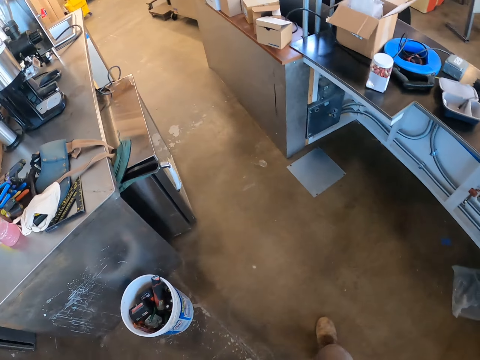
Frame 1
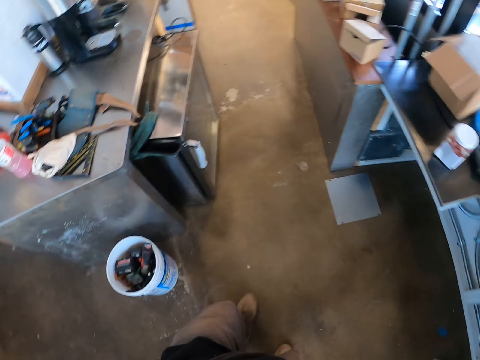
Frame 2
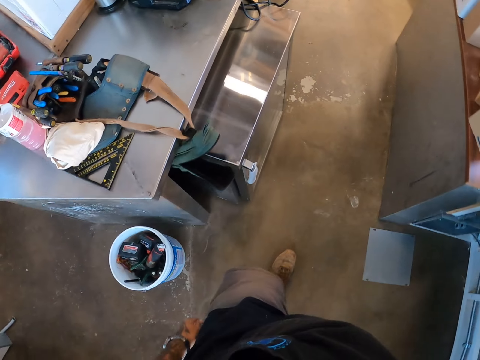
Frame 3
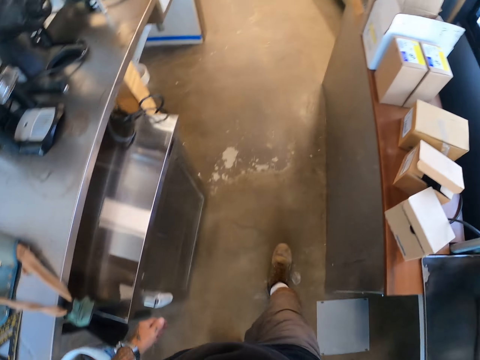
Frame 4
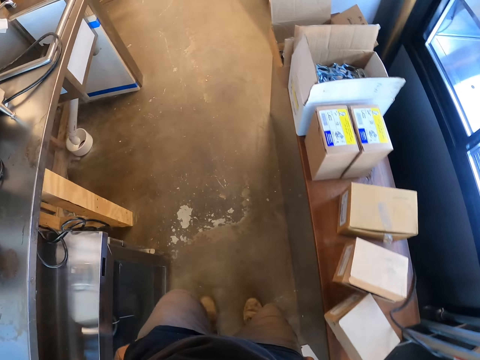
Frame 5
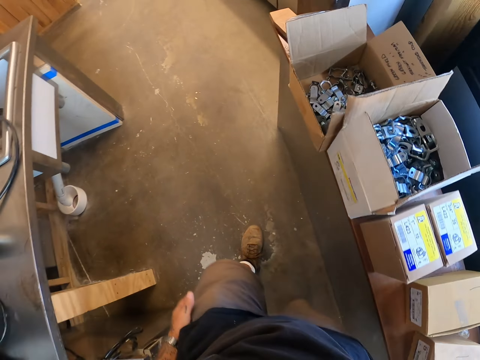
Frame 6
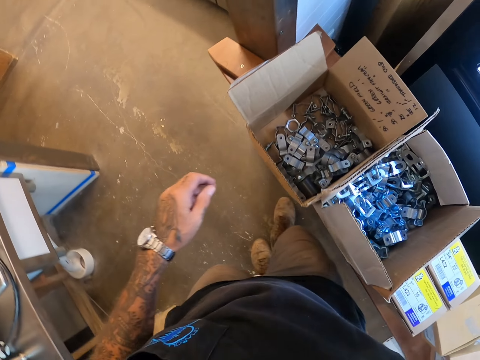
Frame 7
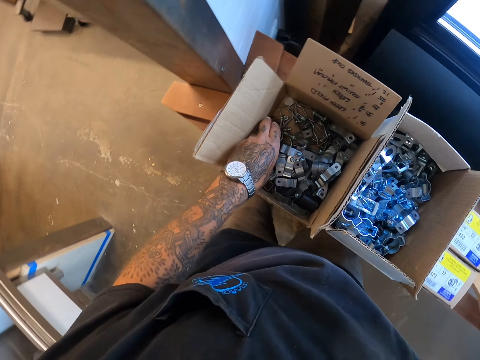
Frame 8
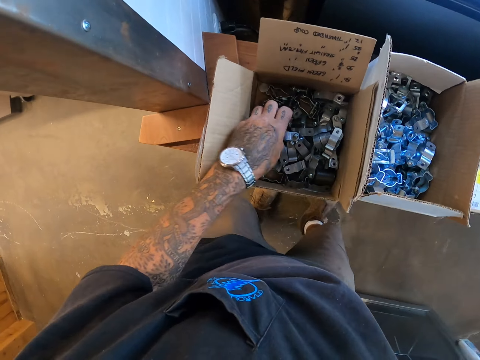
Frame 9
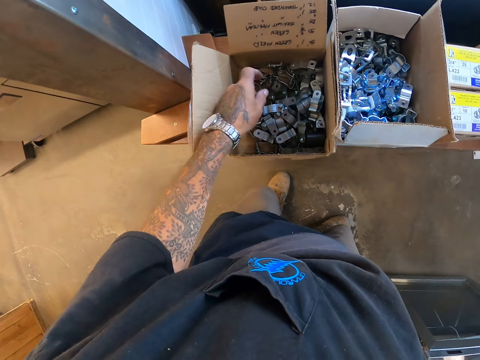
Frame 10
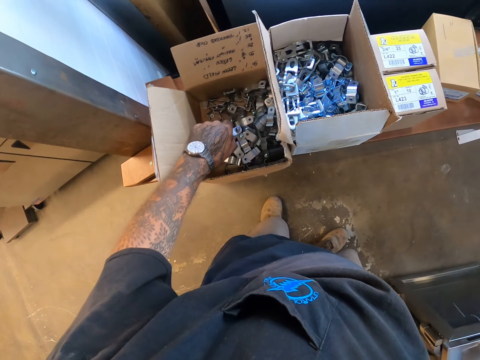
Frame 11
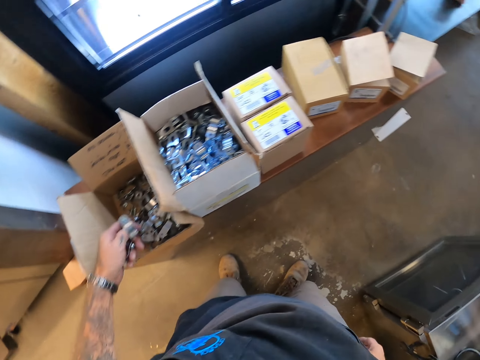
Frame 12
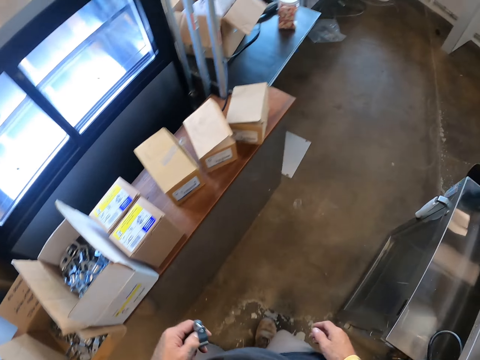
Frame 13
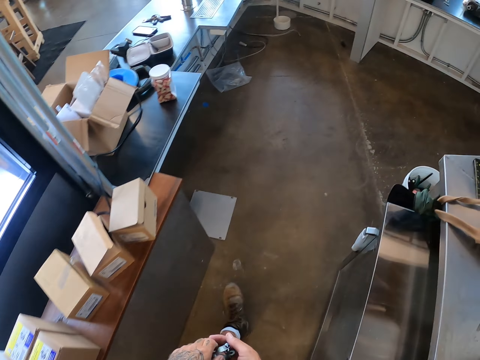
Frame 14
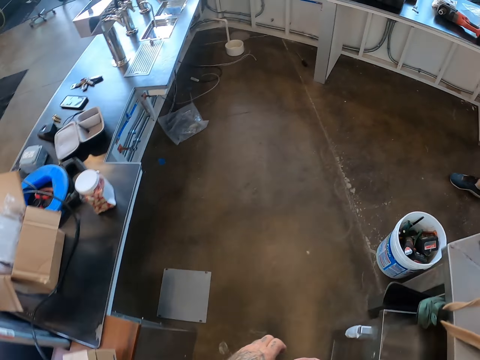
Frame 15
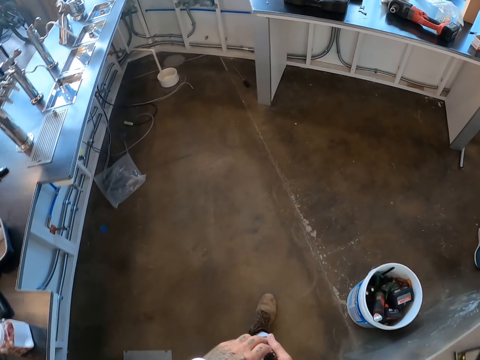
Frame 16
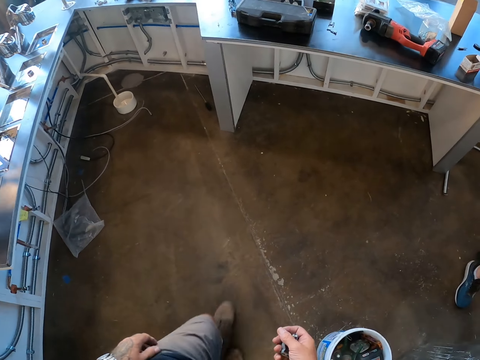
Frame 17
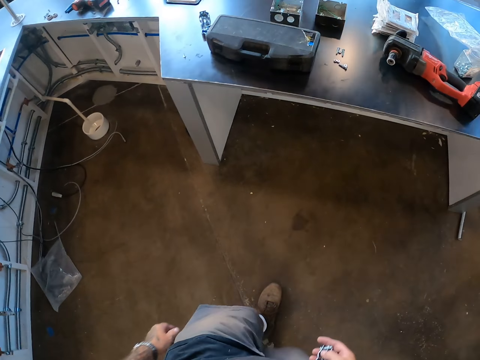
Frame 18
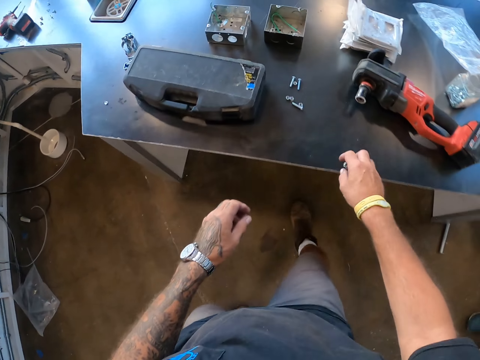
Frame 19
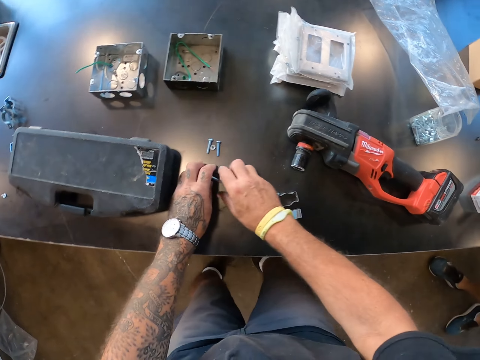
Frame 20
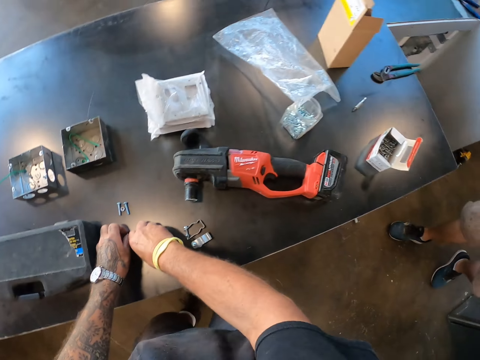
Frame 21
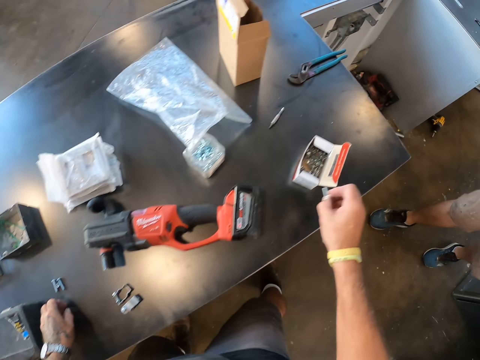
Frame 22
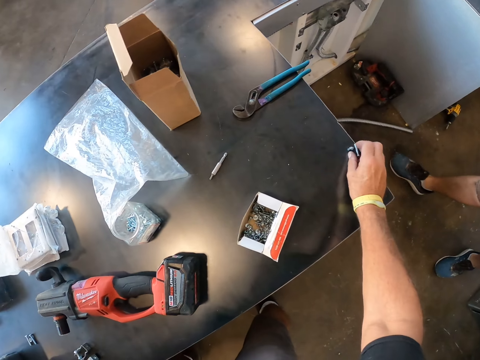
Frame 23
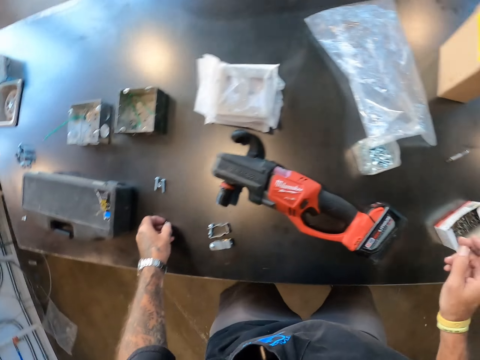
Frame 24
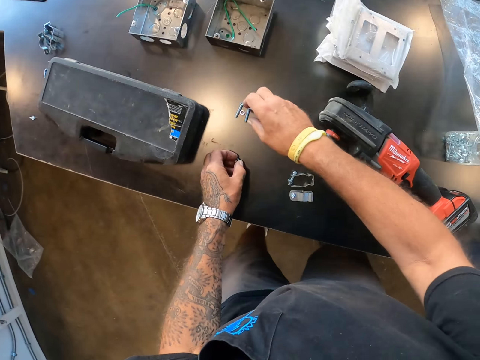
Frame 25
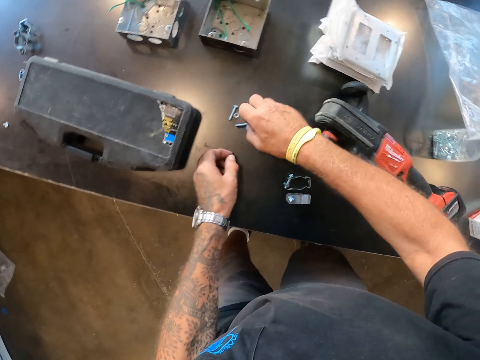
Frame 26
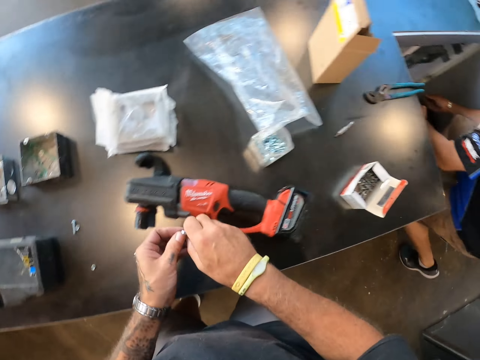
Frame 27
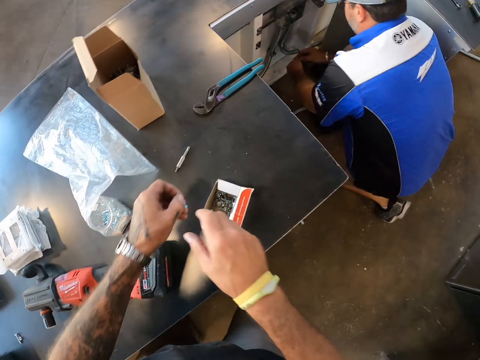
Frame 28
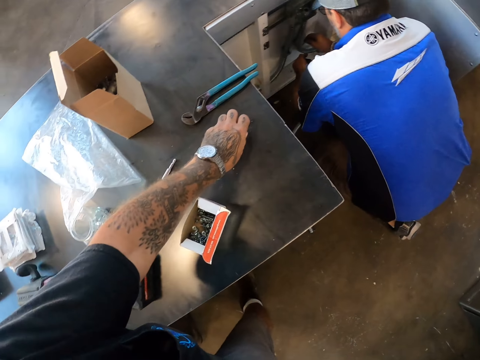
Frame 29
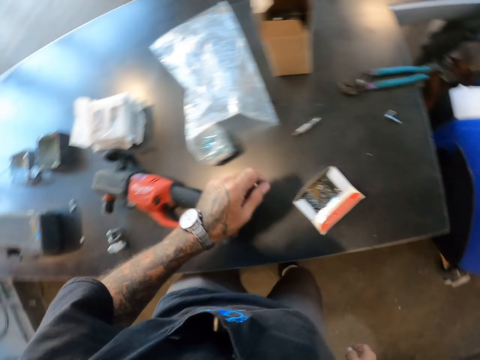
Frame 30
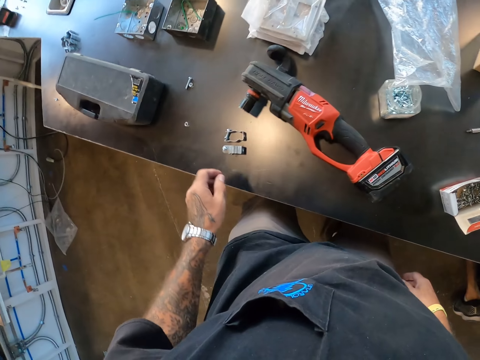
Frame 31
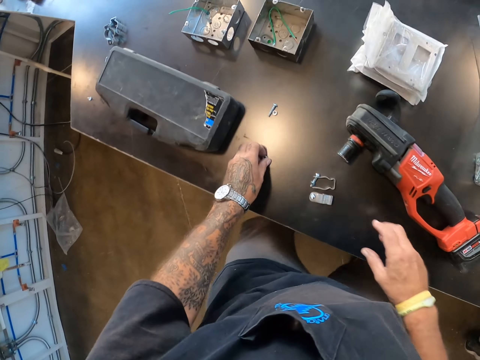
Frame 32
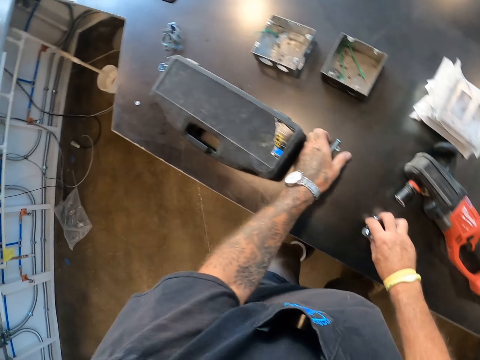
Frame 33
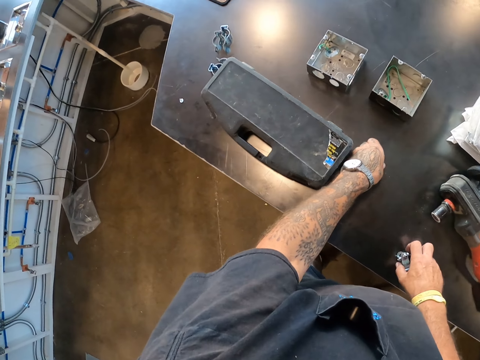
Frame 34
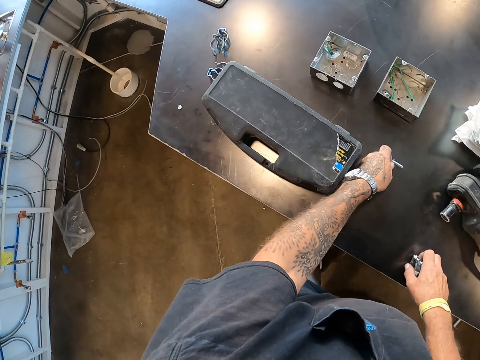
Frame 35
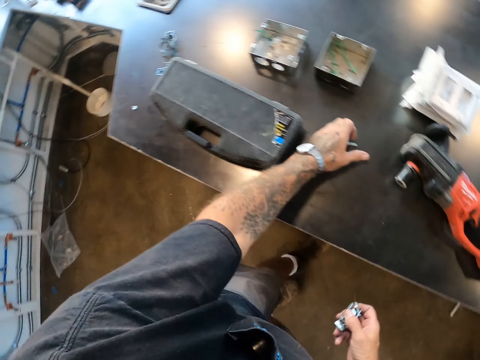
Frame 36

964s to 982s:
The camera wearer walks on the floor. They pick a holder clip from the box. They walk on the floor towards the table. They drop the holder clip on the table. They pick a screw from the table and drop the screw on the table. They pick the screw from the table and drop the screw on the table. They pick a nut on the table. They pick the holder clip from the table. They pick the screw from the table.

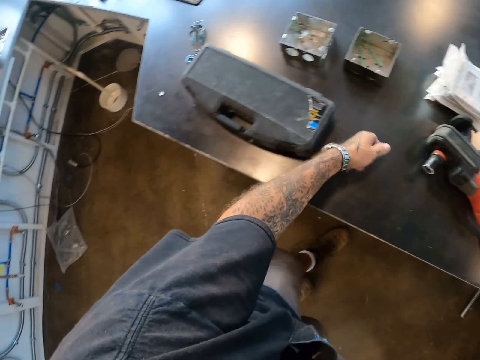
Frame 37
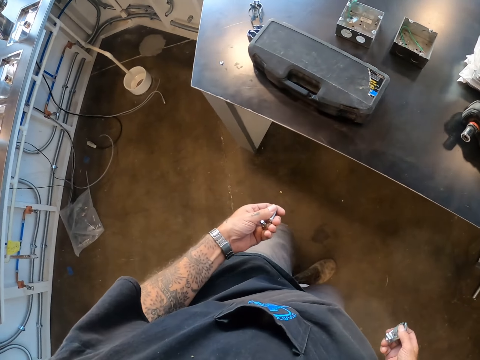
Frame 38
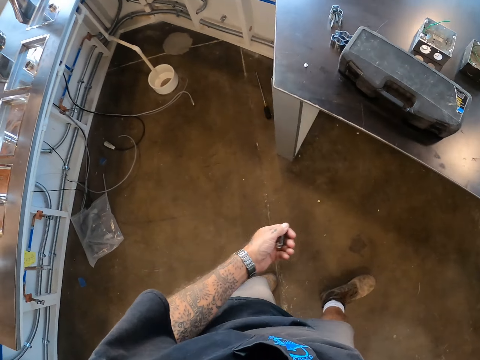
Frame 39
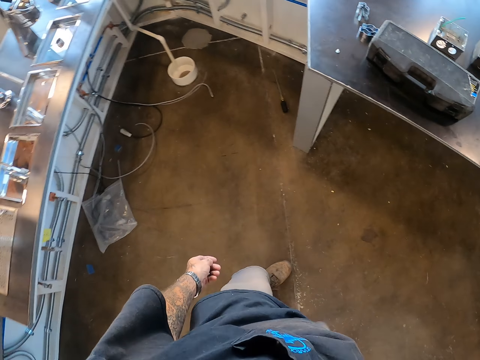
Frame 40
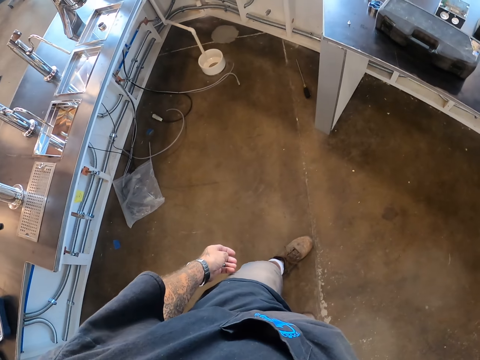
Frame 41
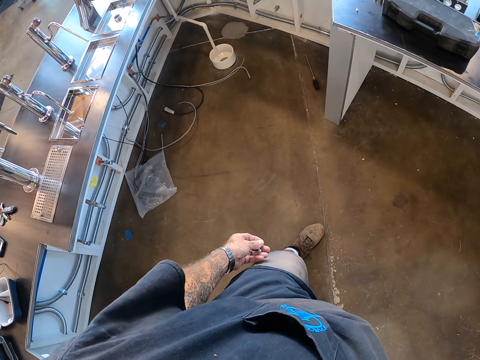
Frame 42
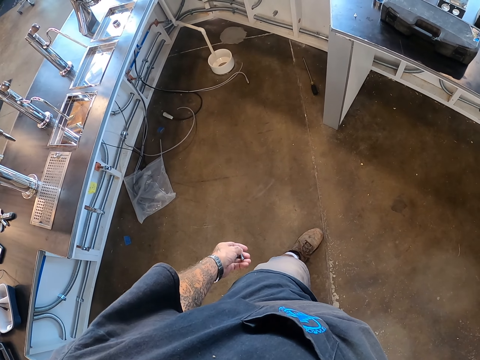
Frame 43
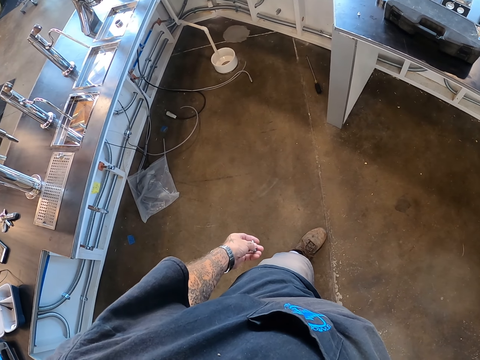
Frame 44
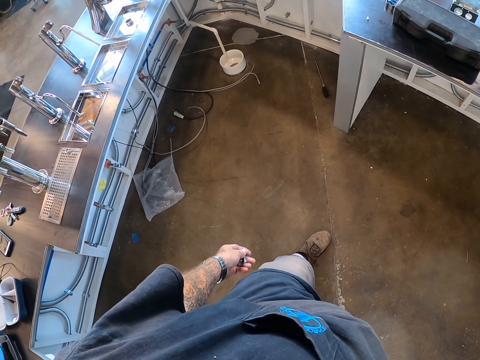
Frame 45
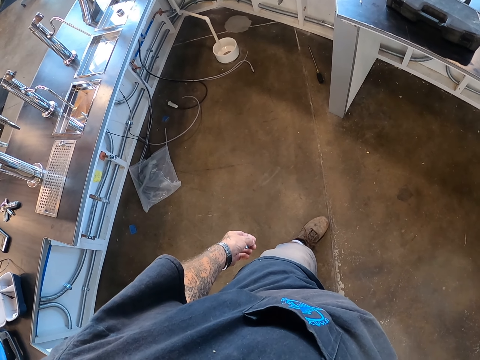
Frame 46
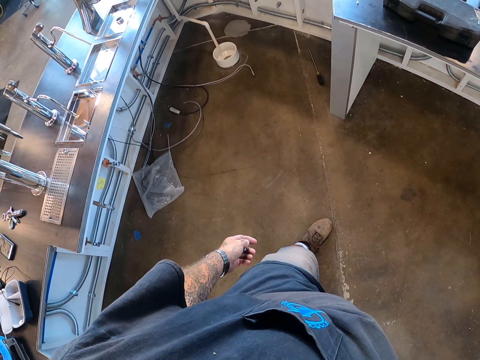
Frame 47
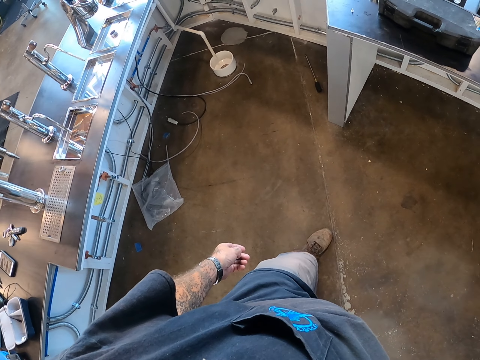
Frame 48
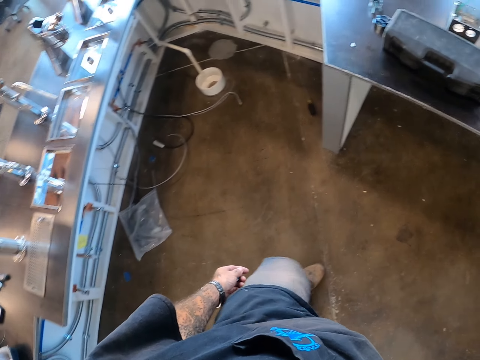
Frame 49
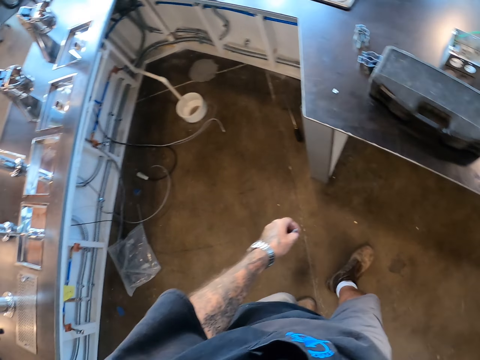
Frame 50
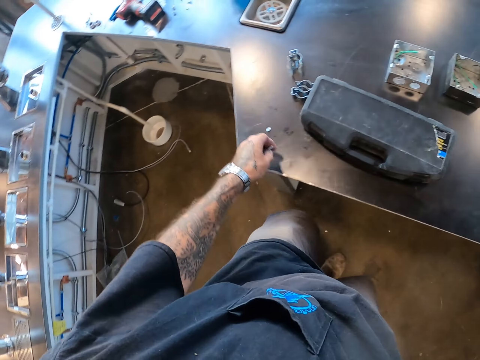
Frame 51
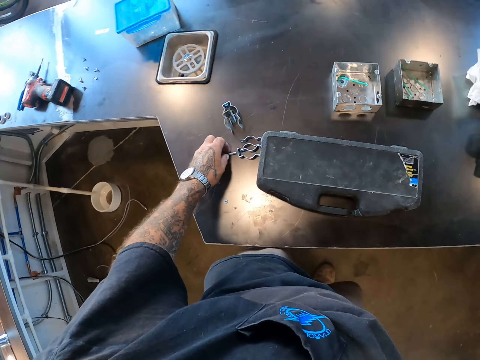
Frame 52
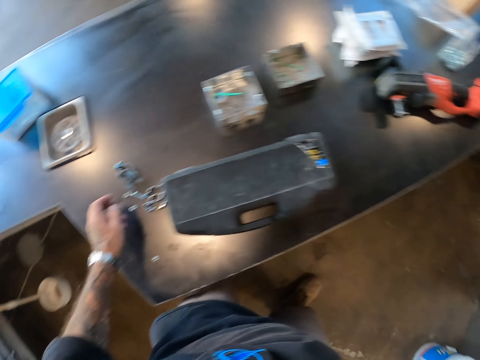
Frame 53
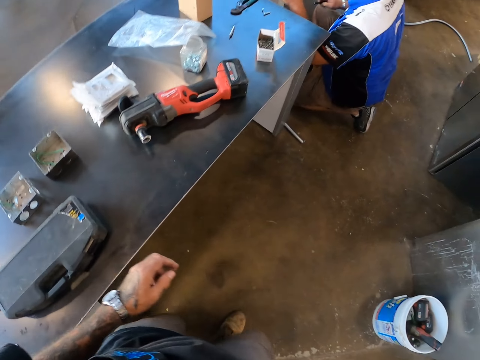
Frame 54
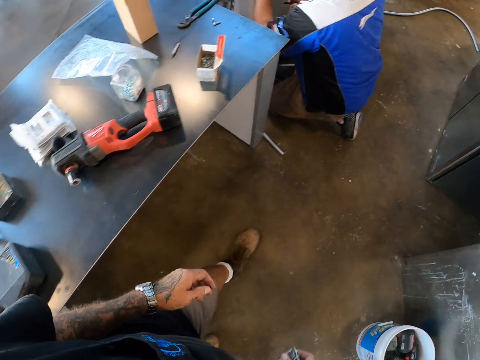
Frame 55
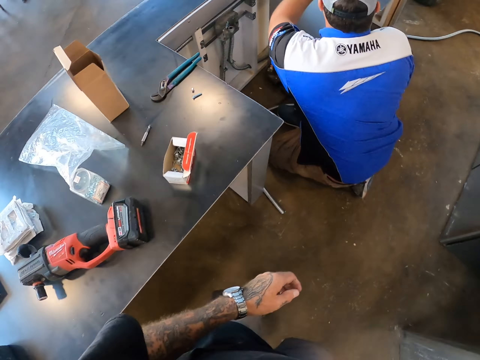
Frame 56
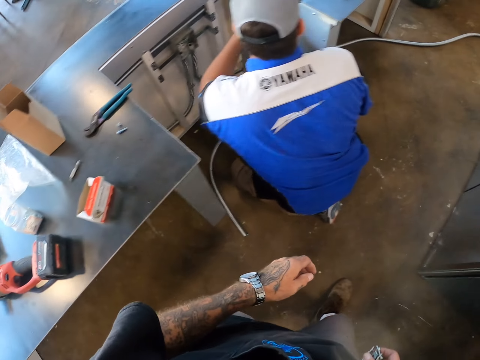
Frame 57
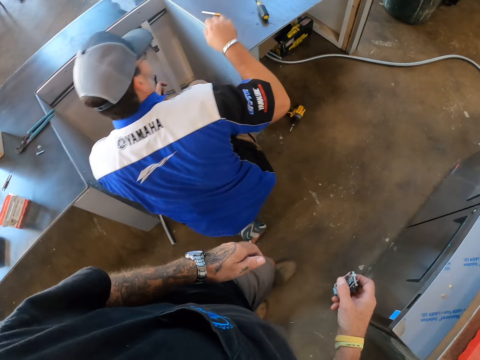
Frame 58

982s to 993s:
The camera wearer moves backward. They look around. They walk towards the table. They drop a screw on the table. They walk on the floor around the room. A person fixes something.
